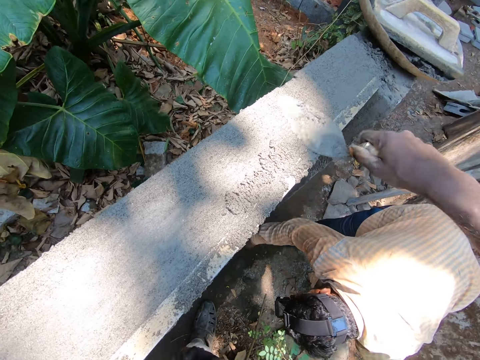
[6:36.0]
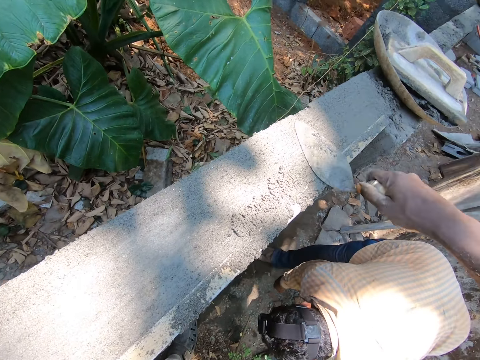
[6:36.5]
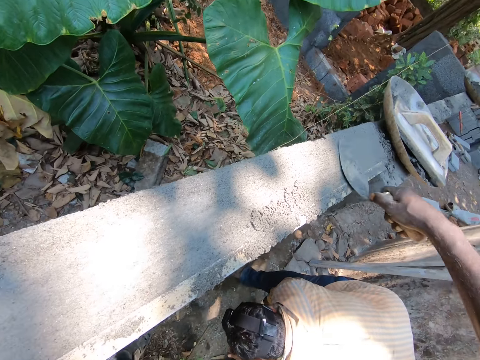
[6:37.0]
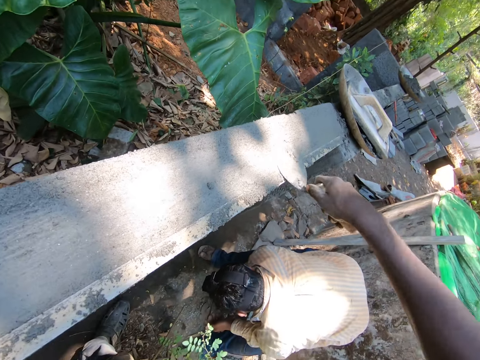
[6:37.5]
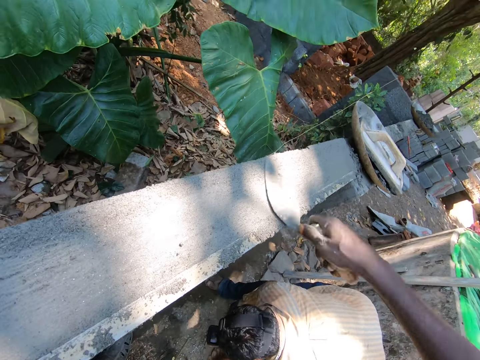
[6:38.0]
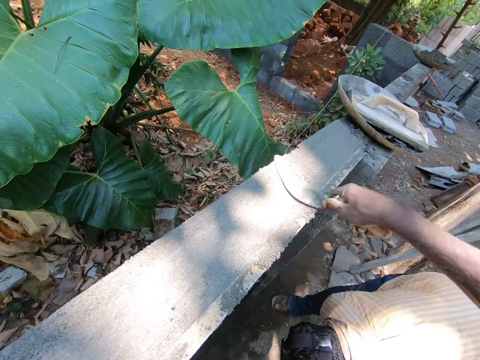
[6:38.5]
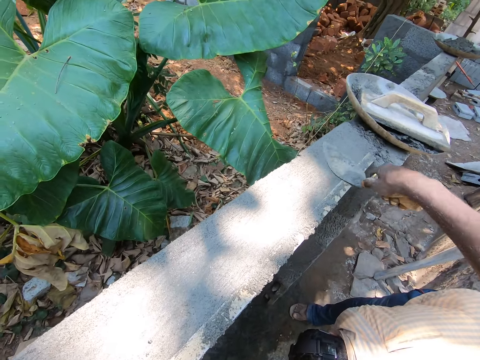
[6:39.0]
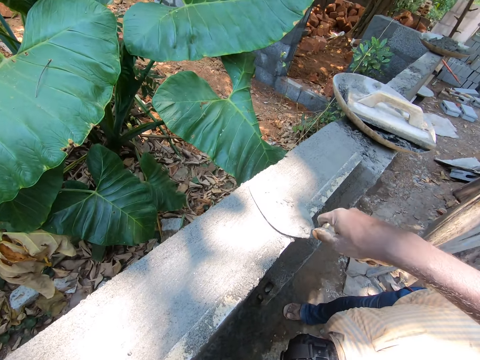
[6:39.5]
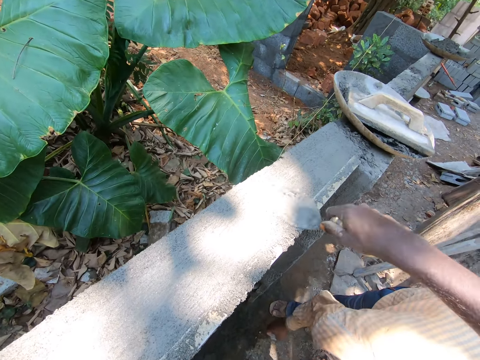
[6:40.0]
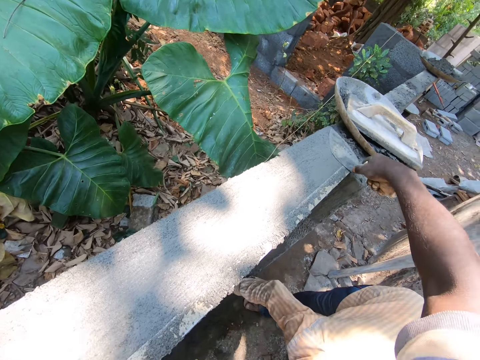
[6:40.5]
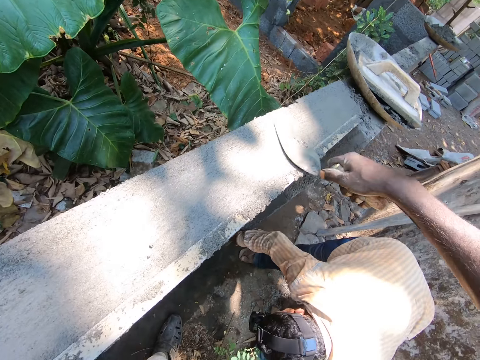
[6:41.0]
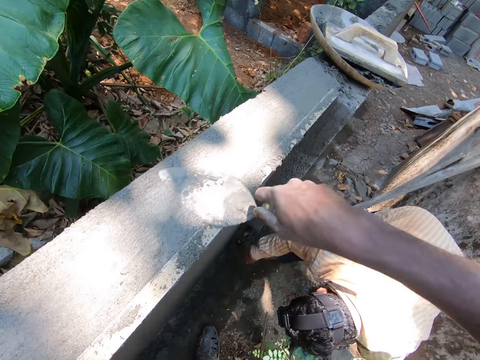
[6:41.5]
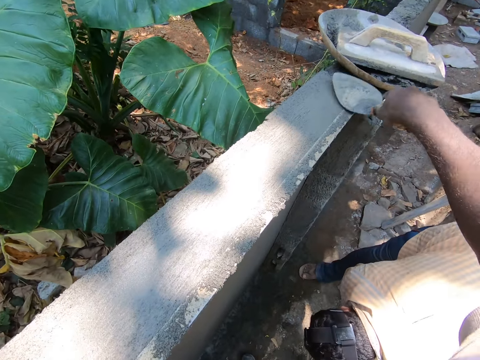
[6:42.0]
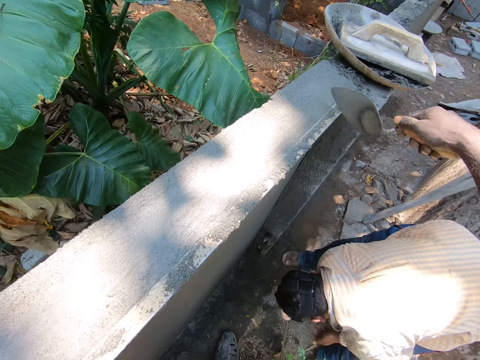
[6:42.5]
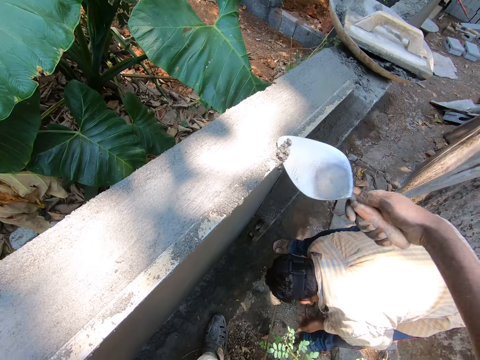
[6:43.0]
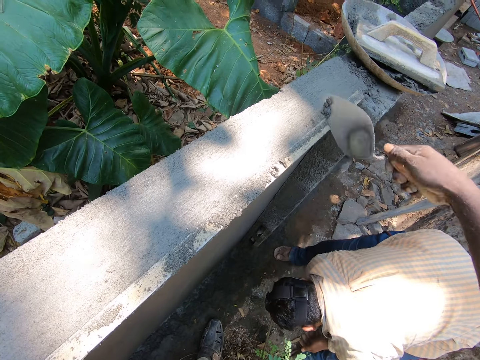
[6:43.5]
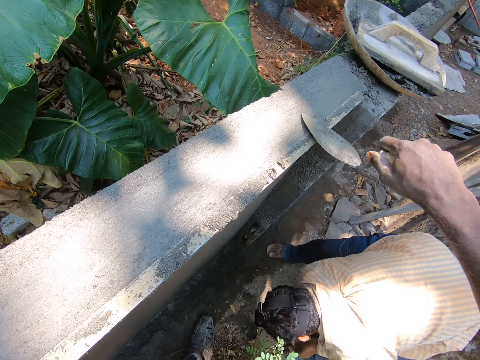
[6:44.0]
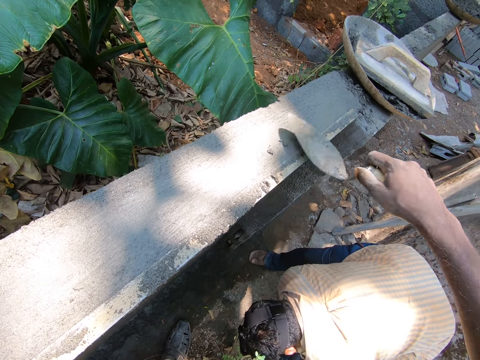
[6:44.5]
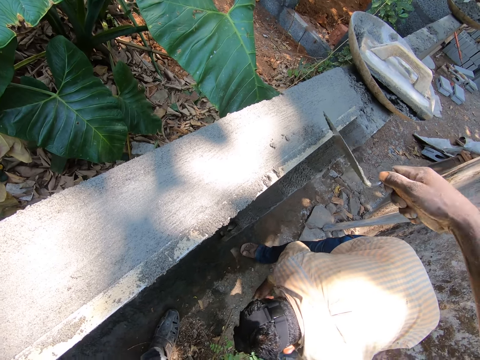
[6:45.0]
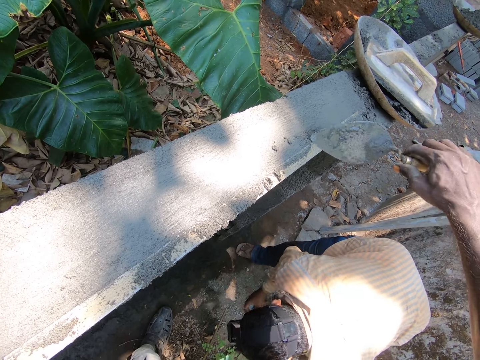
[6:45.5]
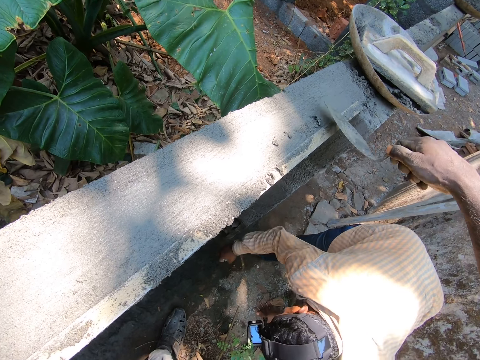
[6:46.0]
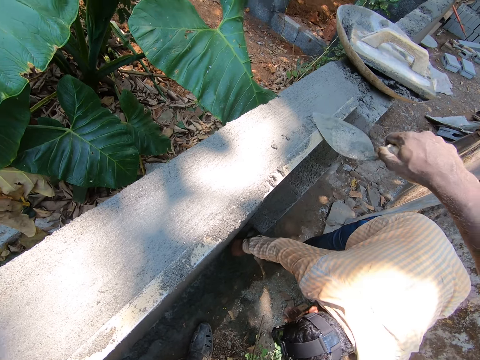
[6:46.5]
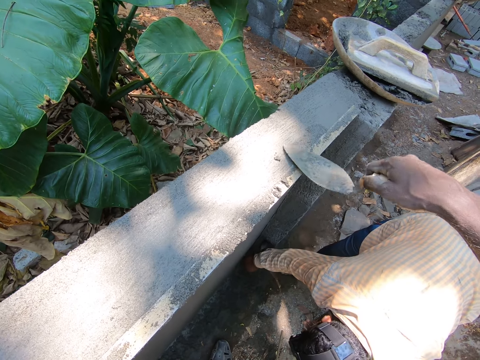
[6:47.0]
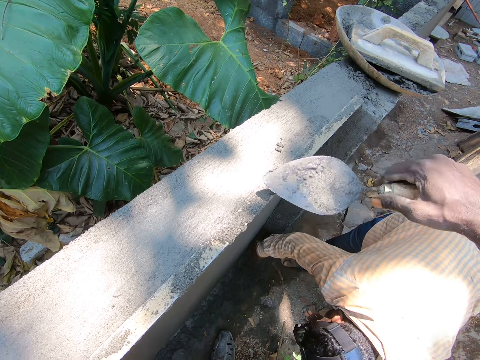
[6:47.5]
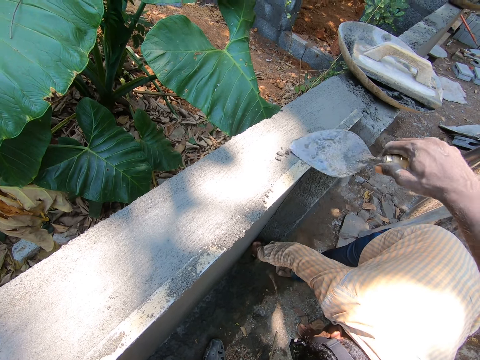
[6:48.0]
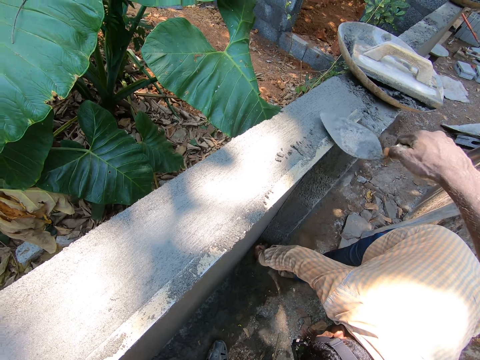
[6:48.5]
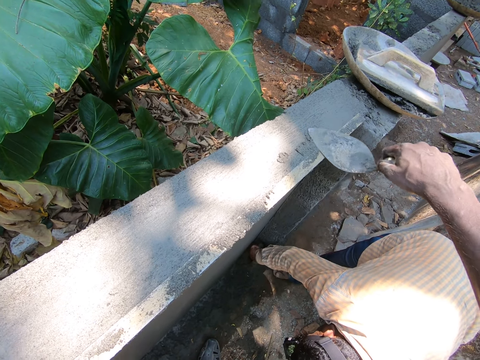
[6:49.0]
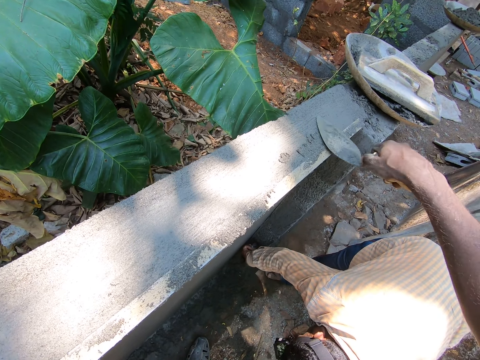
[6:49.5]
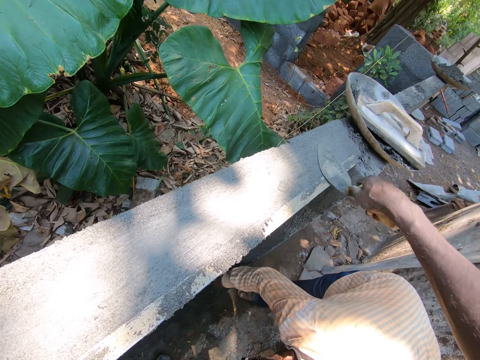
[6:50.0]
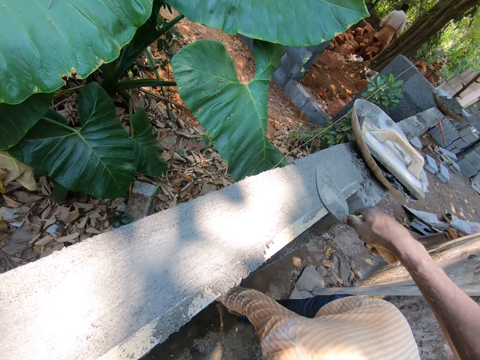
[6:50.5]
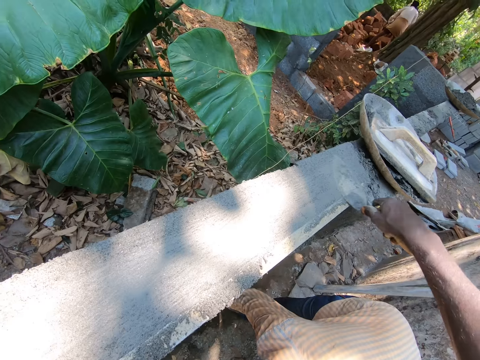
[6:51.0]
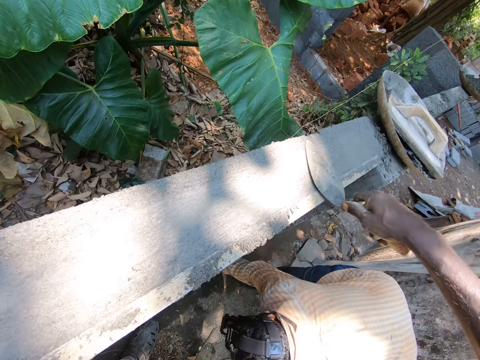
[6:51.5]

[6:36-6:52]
The camera wearer coughs around. They talk to a person.

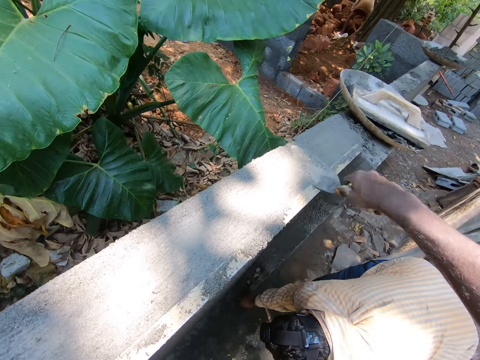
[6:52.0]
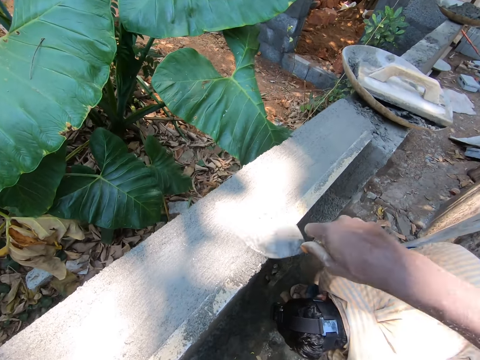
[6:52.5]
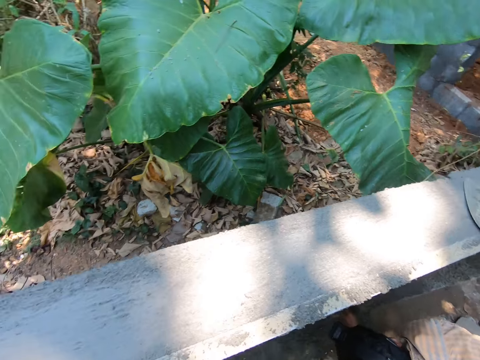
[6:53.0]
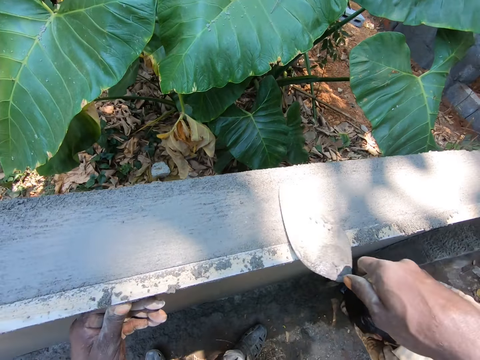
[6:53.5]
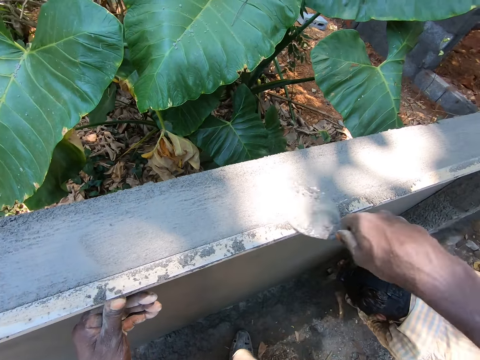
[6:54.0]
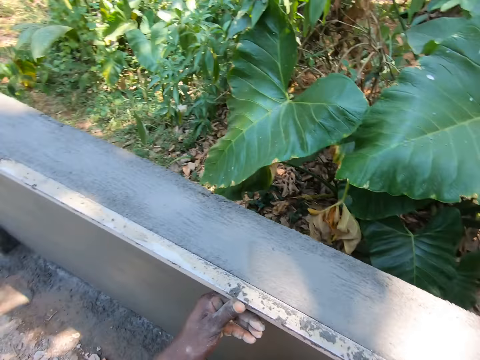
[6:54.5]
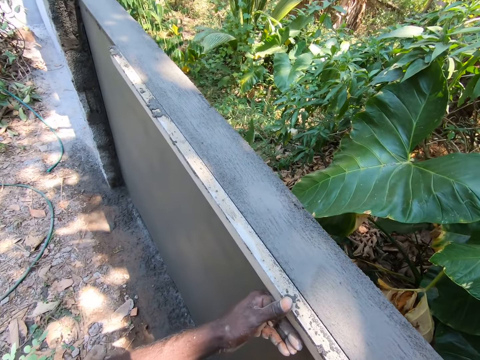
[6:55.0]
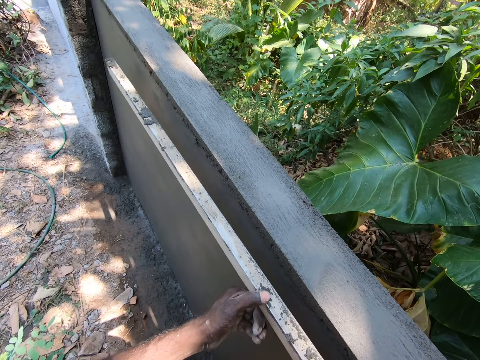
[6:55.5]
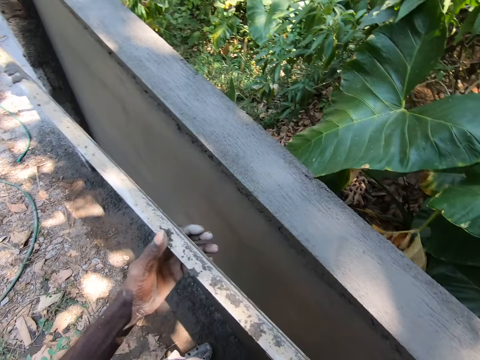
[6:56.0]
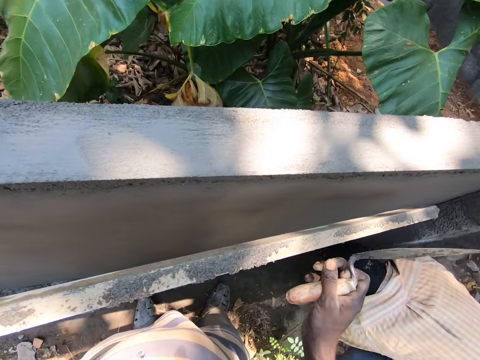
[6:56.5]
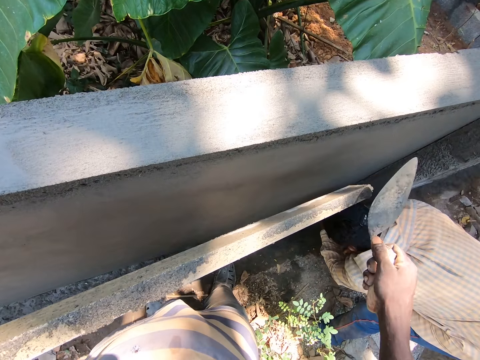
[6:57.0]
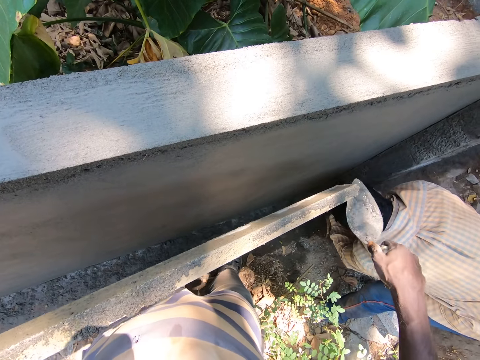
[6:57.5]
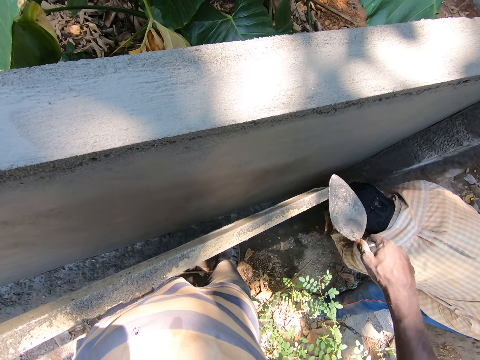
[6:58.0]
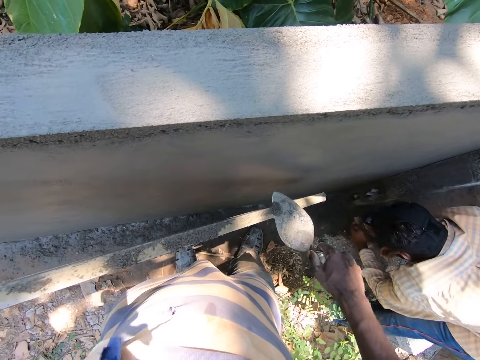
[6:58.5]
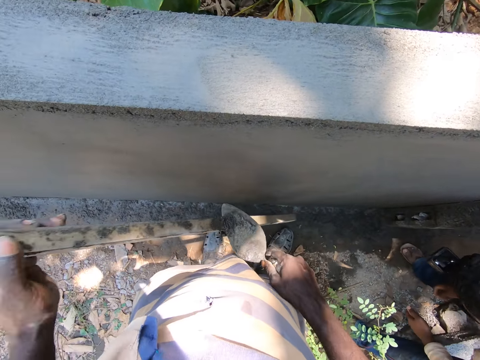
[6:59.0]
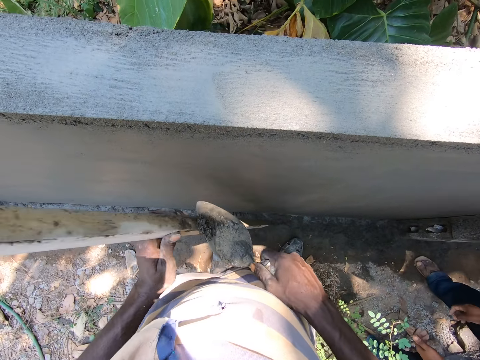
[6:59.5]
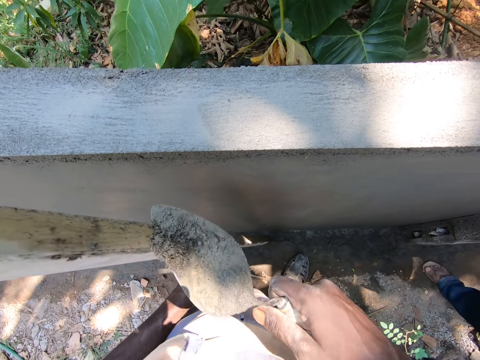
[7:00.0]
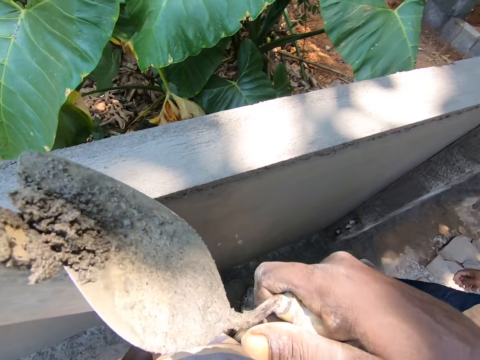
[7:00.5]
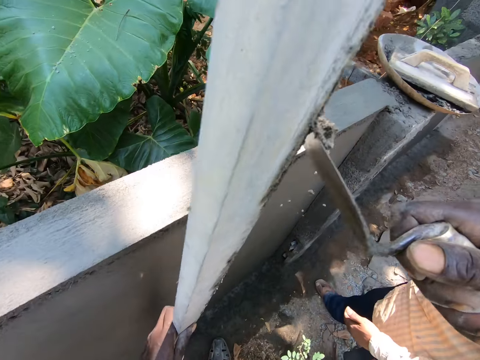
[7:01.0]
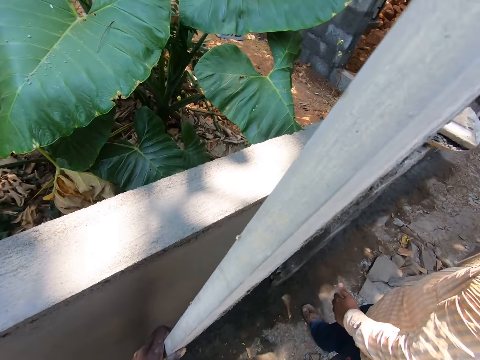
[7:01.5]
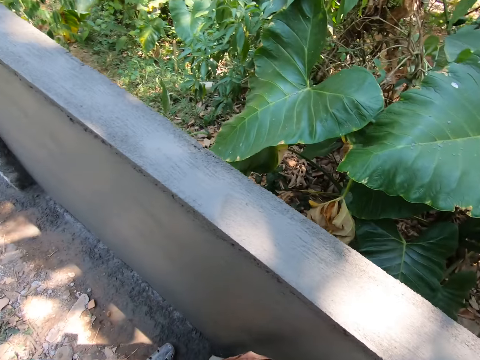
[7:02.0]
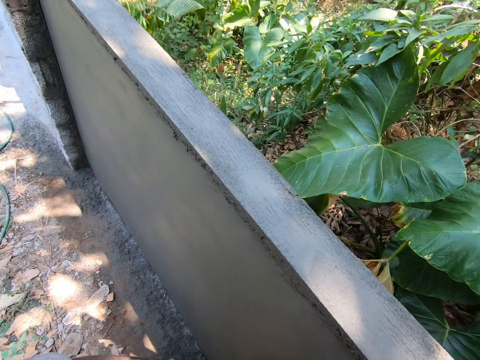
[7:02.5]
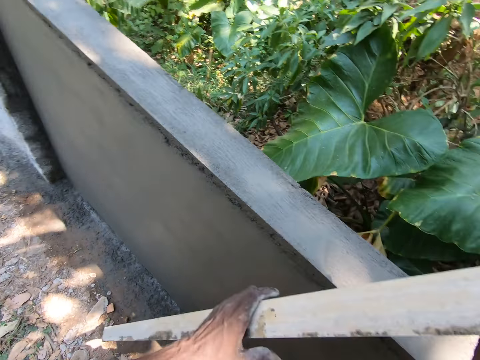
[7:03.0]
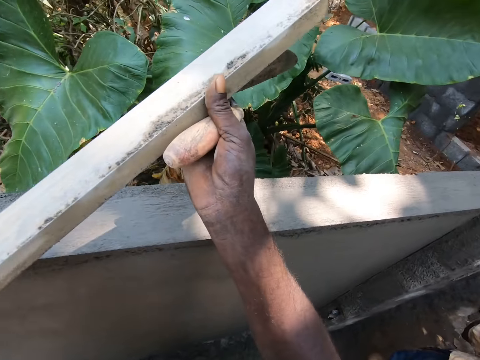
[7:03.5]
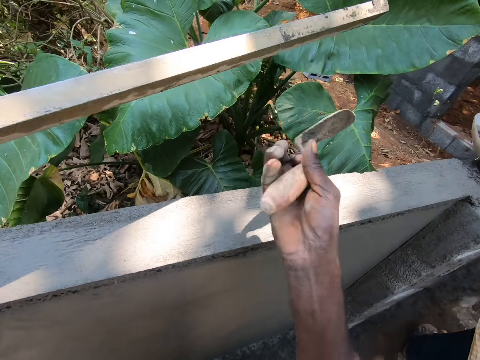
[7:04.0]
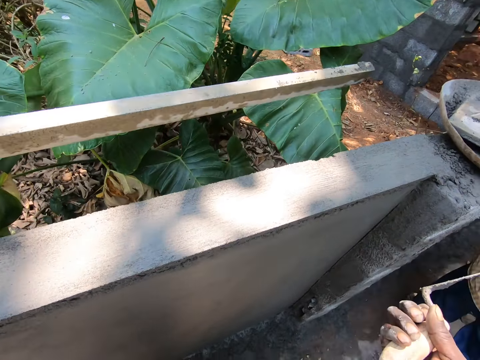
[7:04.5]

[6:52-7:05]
The camera wearer looks around. They remove wood from the wall. They look around. They remove concrete from the wood with a trowel. They touch the wood. They look around.
